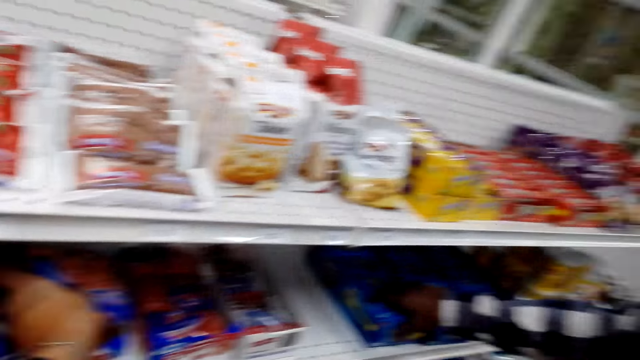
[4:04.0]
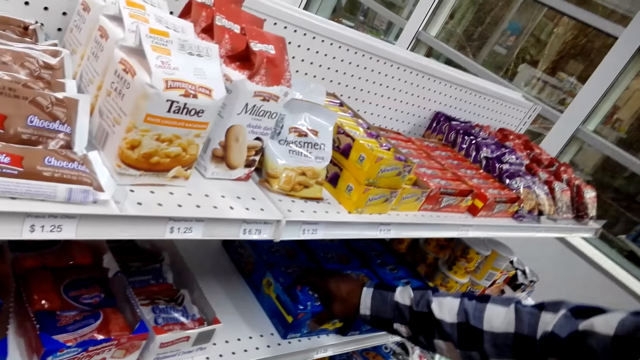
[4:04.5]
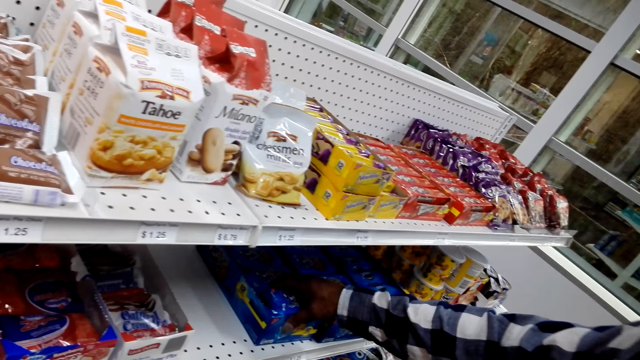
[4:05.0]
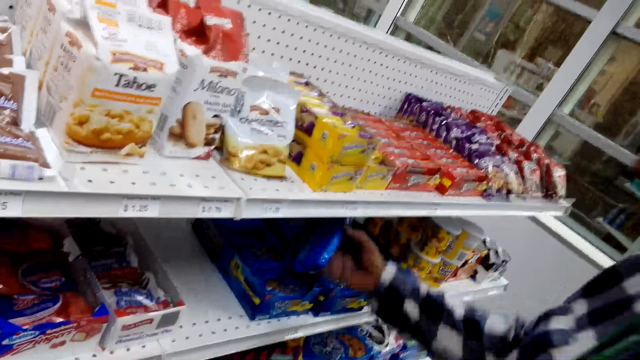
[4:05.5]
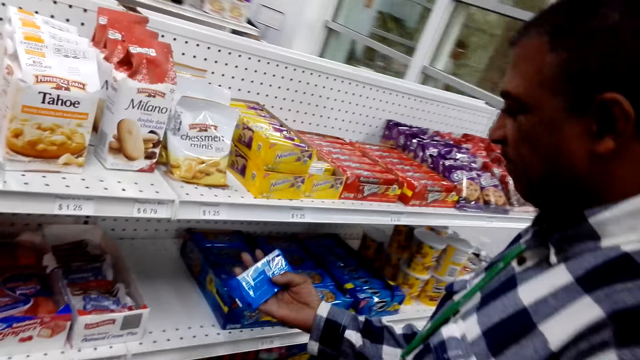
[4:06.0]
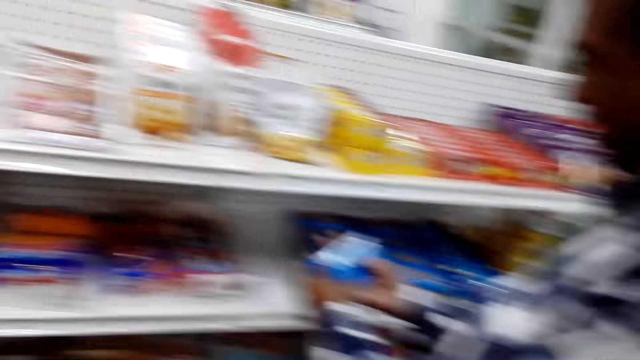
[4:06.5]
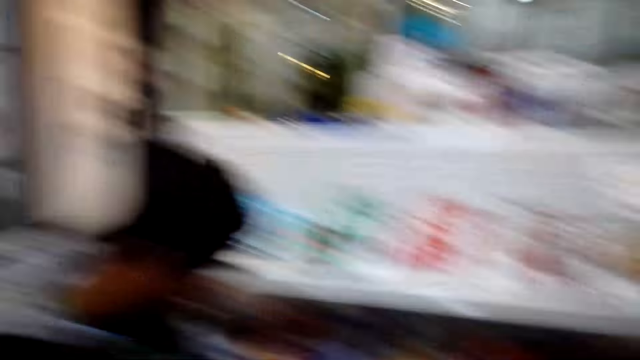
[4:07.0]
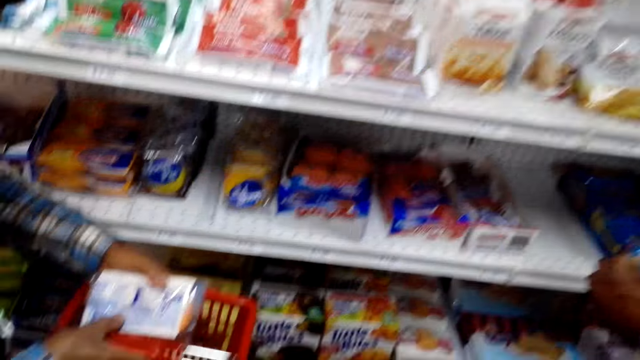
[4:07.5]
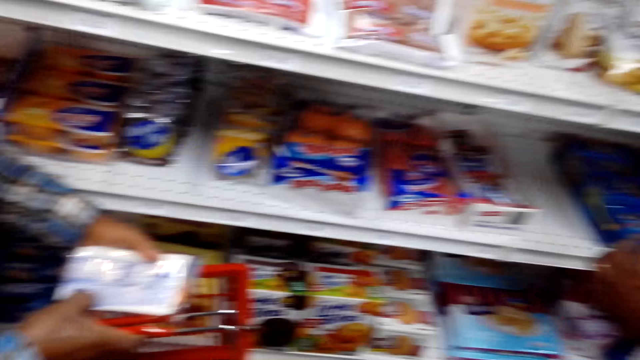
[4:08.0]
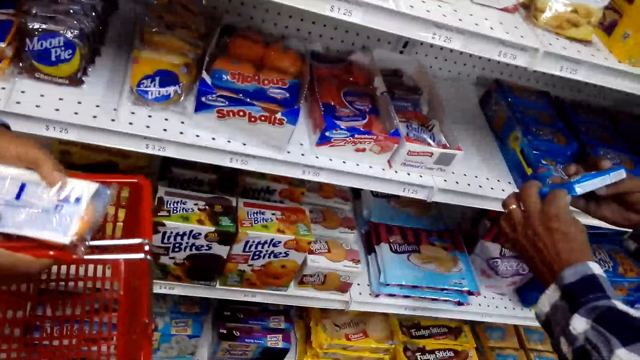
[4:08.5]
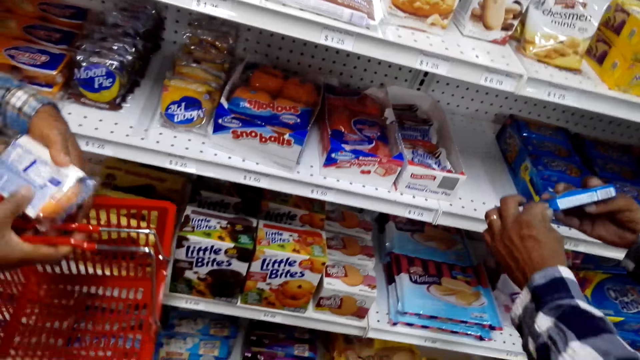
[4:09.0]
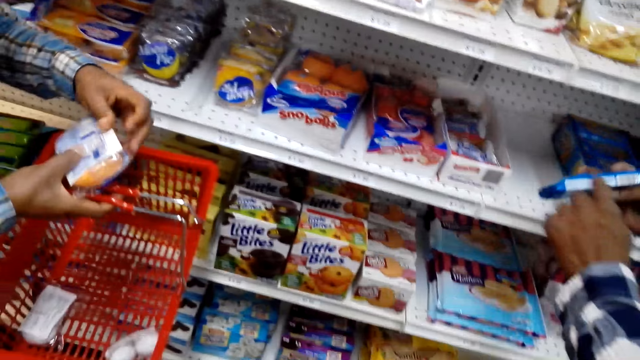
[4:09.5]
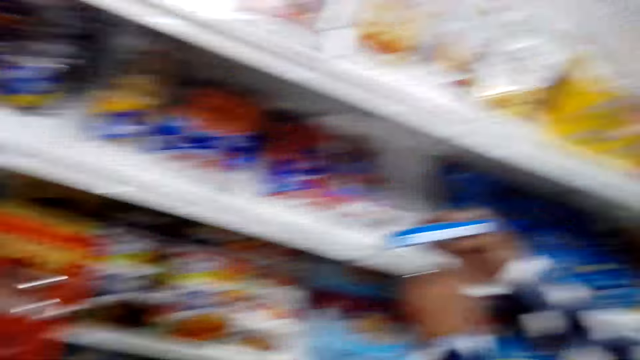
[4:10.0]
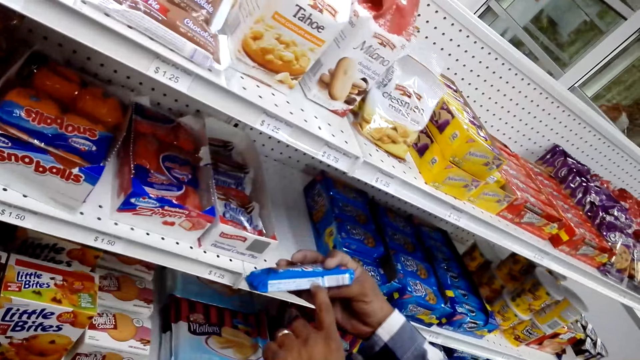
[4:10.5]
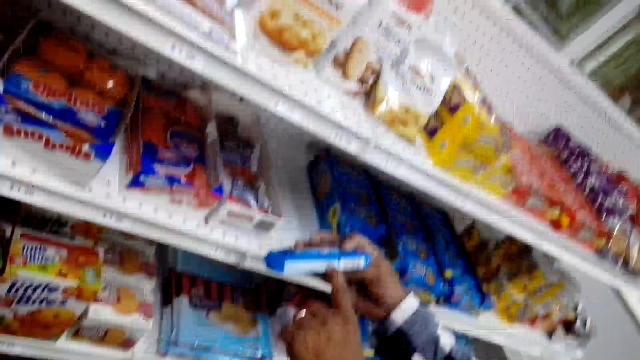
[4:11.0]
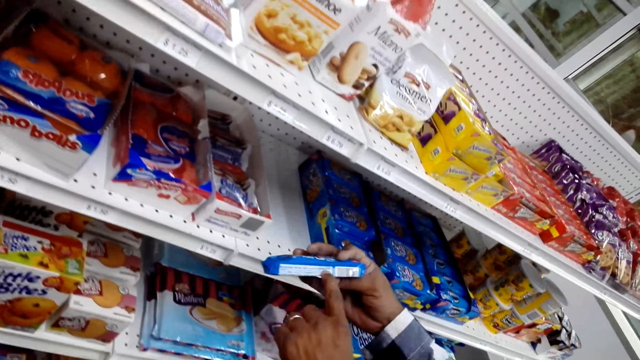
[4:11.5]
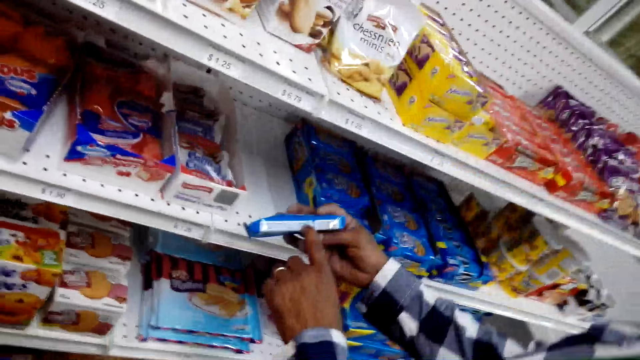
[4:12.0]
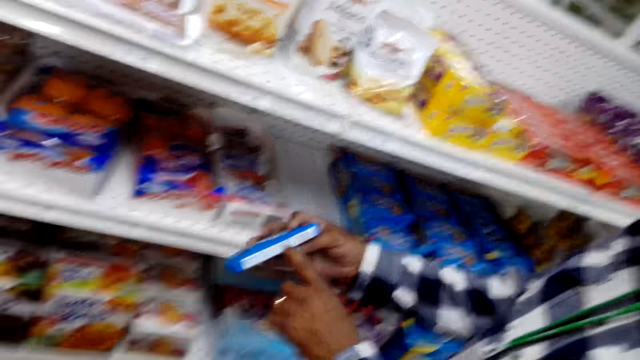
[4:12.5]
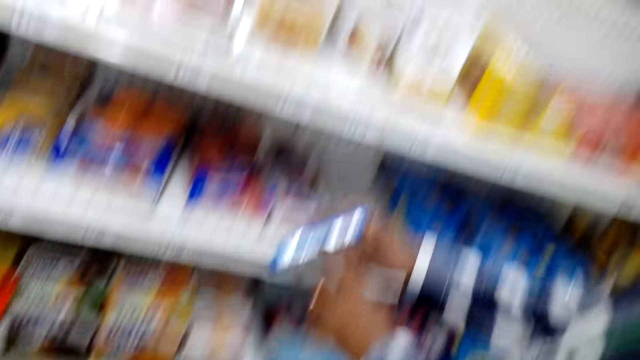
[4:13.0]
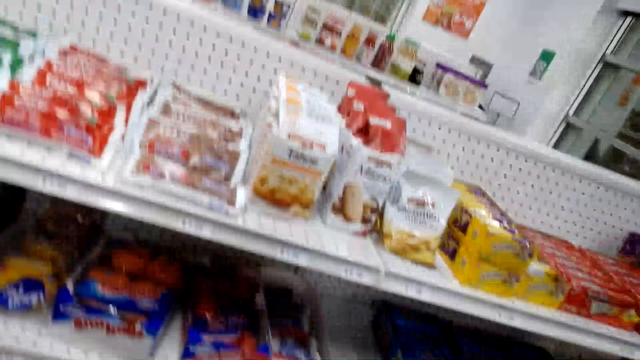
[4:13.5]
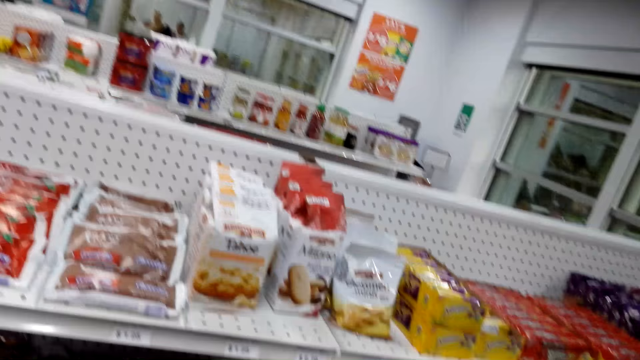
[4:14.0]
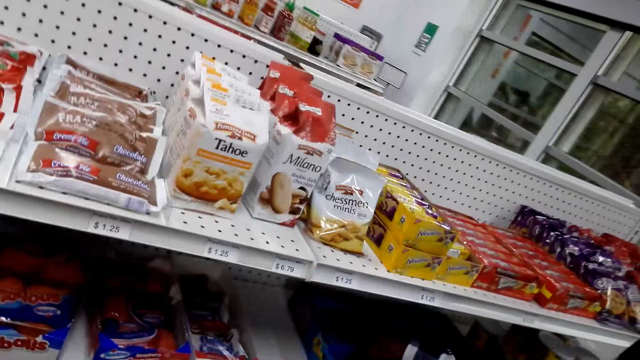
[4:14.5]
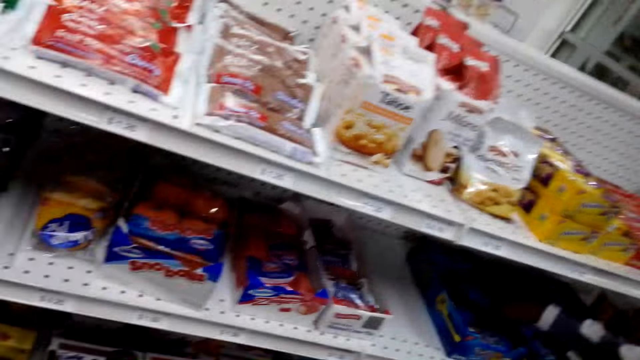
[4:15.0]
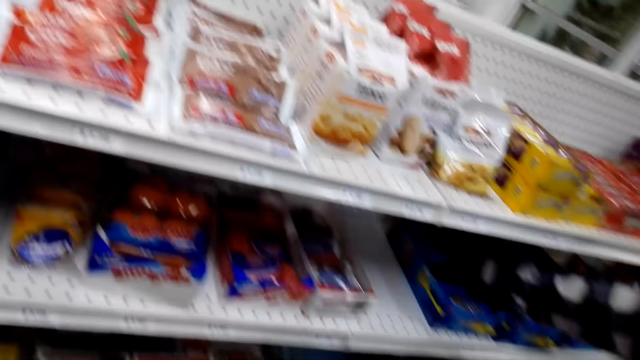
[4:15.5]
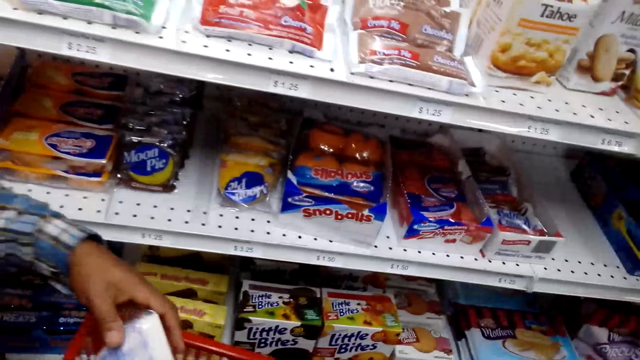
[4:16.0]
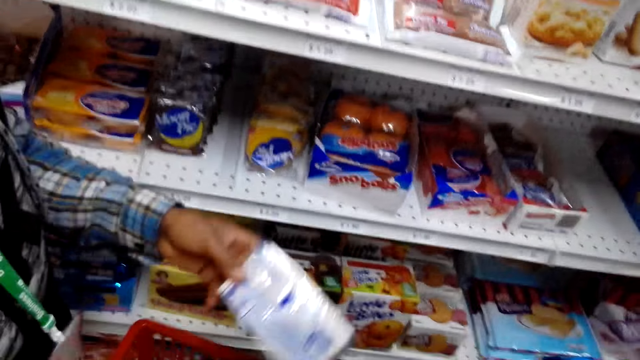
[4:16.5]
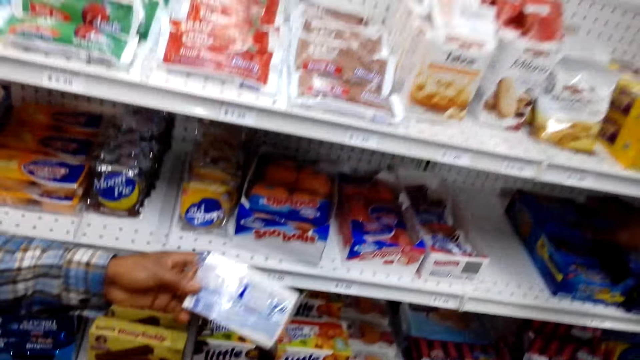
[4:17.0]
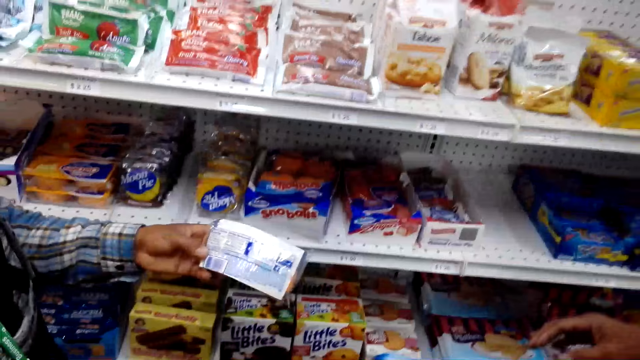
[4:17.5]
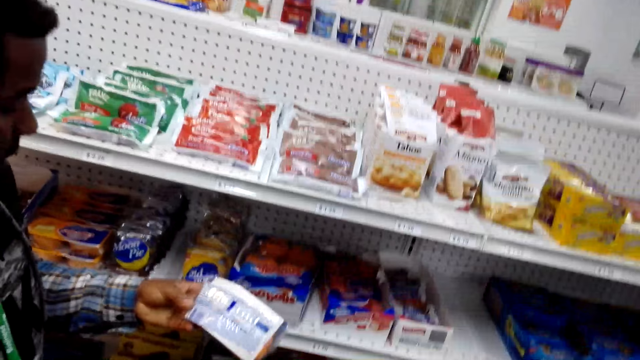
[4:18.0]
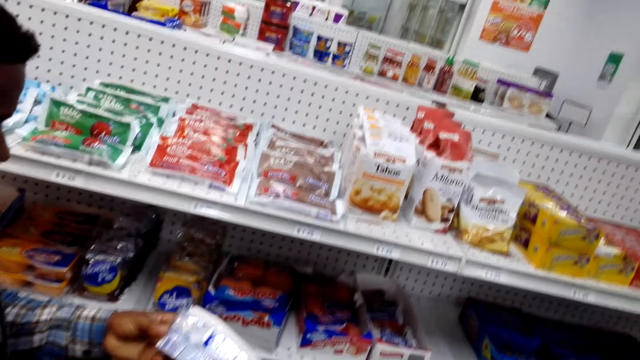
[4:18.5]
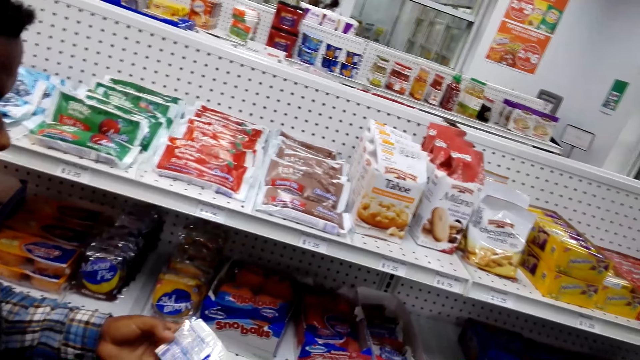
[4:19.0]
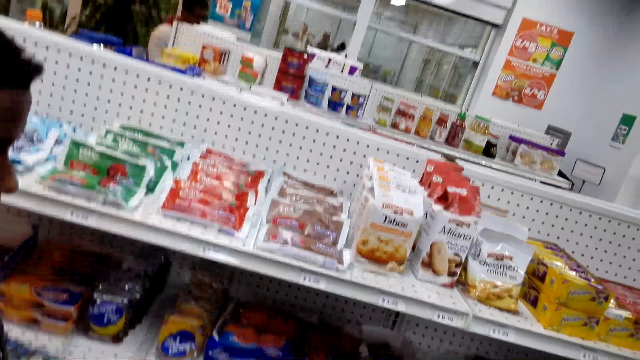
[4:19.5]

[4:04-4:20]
The camera wearer puts the snack on the shelf. A man picks up the snack. Another man holds the shopping basket. The first man looks at the snack. The camera wearer looks at the snack. They look at the items on the shelf. They look at the snack. They talk to the other man.

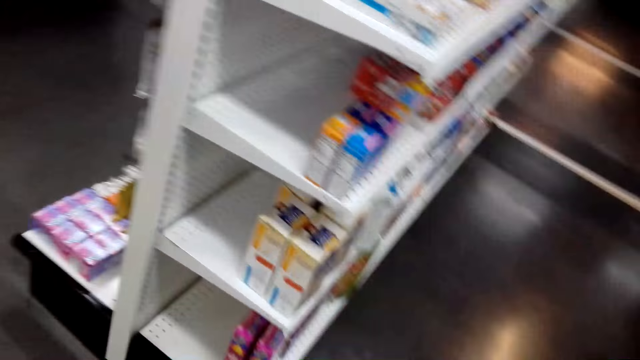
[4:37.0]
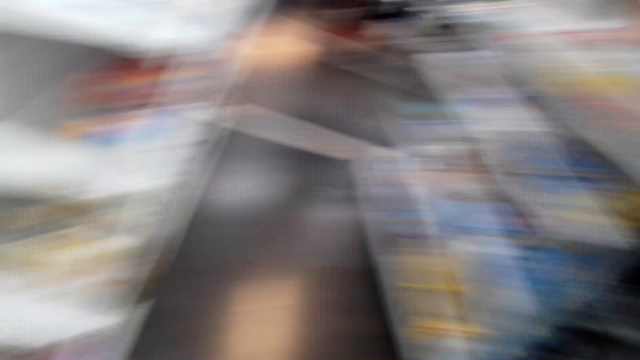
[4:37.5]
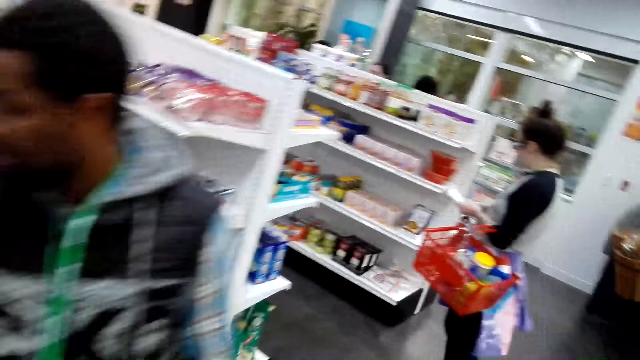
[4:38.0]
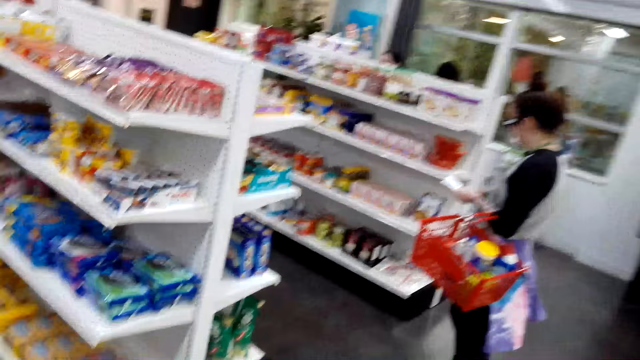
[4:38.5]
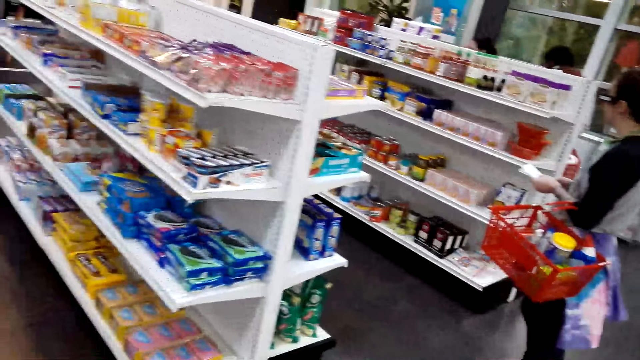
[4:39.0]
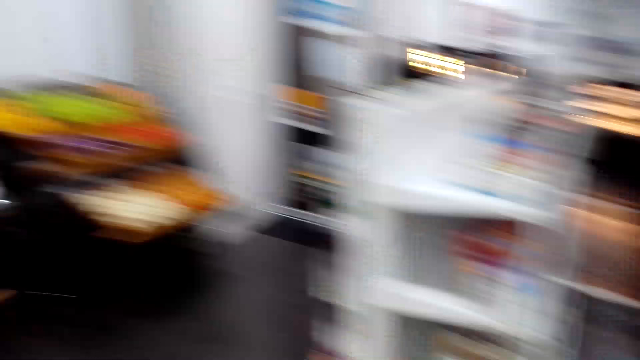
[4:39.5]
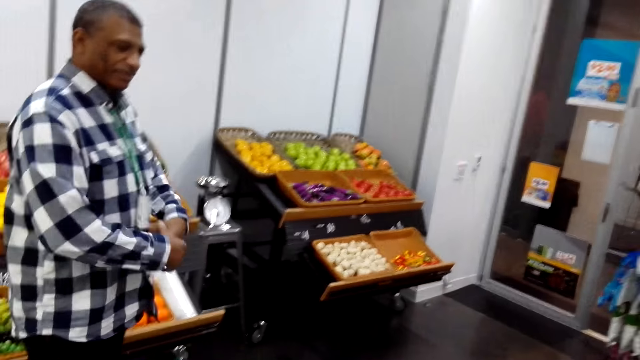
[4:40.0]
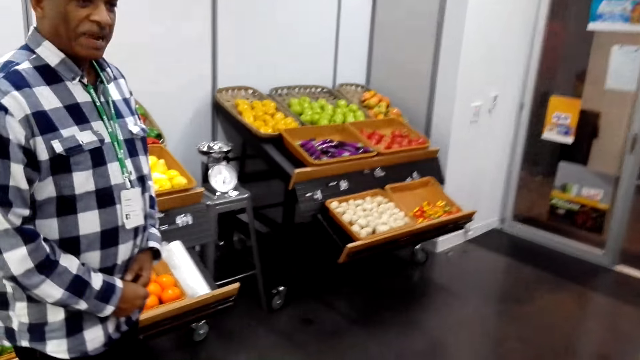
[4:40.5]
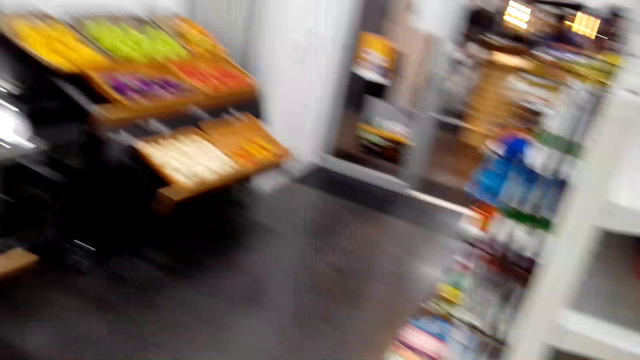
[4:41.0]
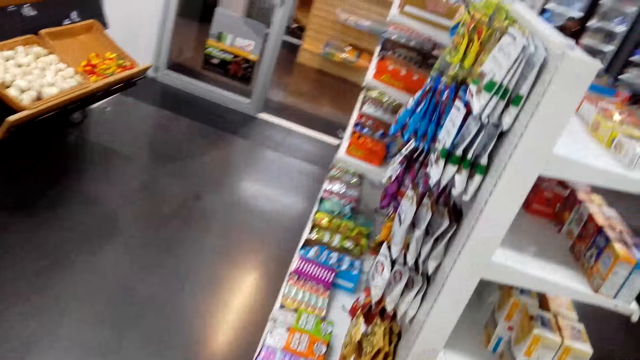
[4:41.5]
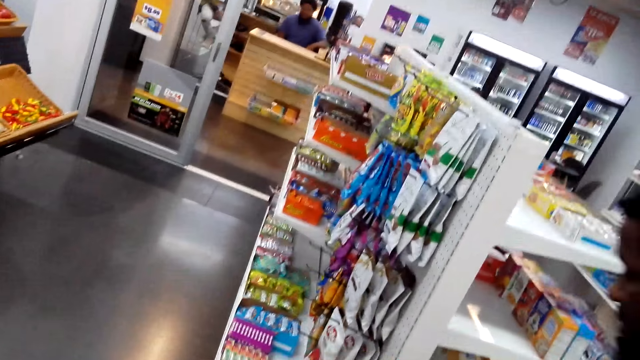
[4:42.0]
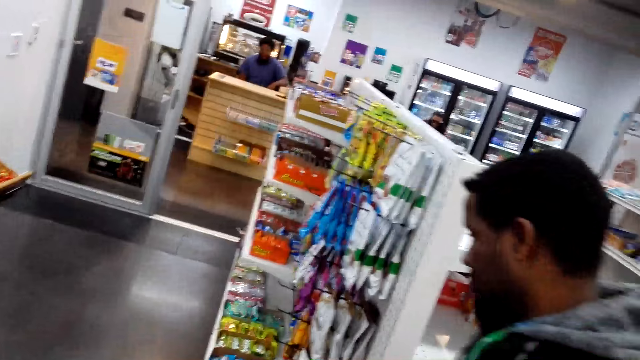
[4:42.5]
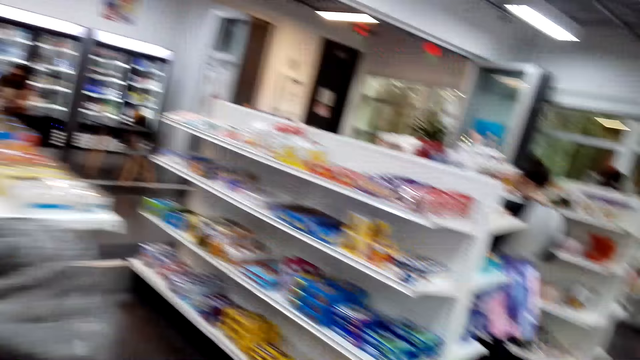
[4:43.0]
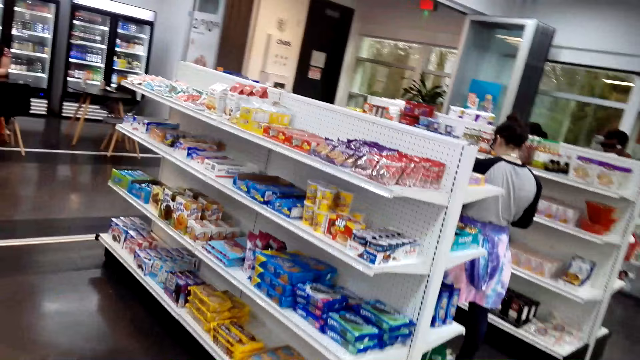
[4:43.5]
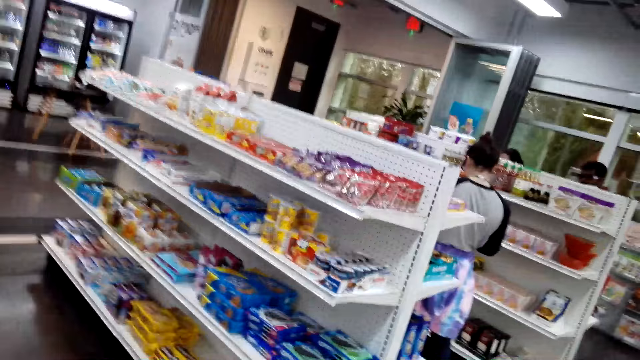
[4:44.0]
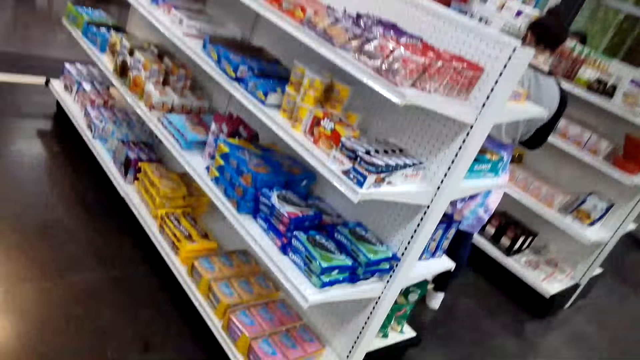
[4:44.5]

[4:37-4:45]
The camera wearer walks around the supermarket and looks at the items on the shelf.
